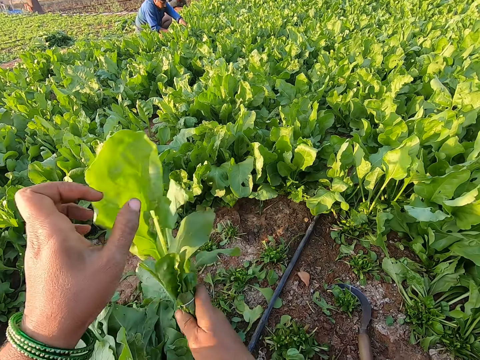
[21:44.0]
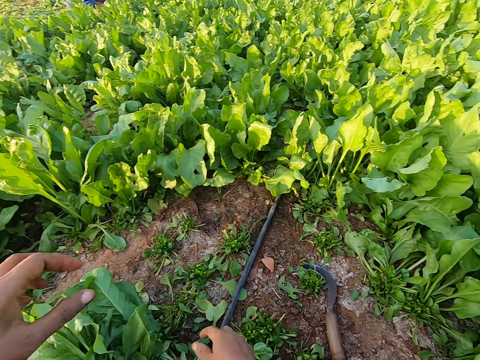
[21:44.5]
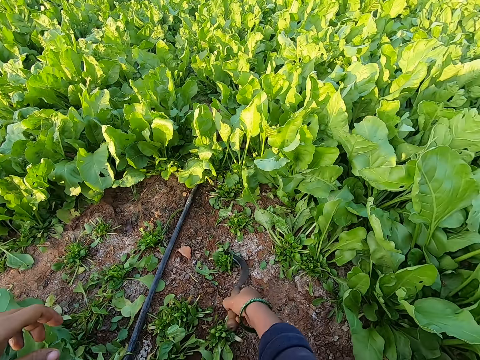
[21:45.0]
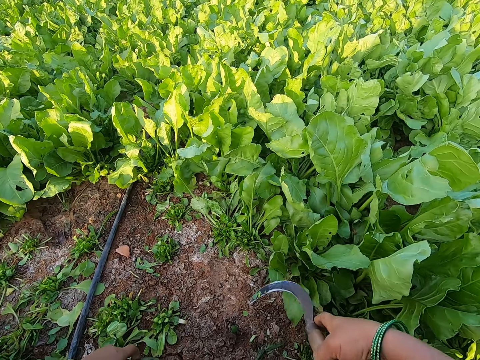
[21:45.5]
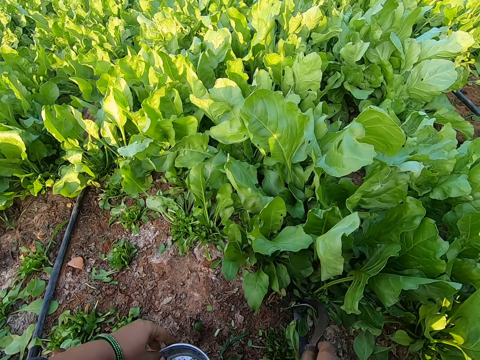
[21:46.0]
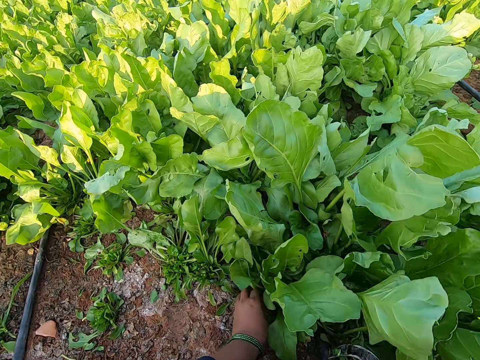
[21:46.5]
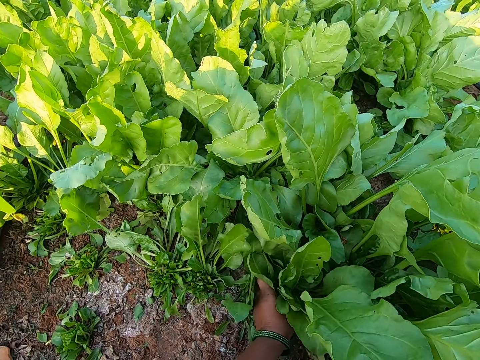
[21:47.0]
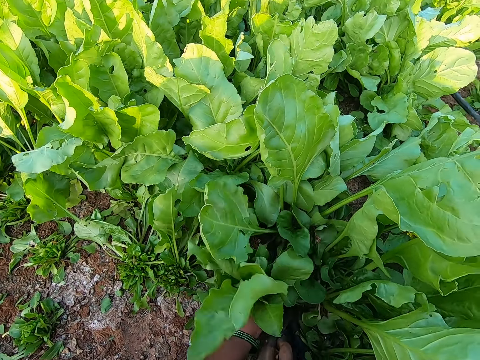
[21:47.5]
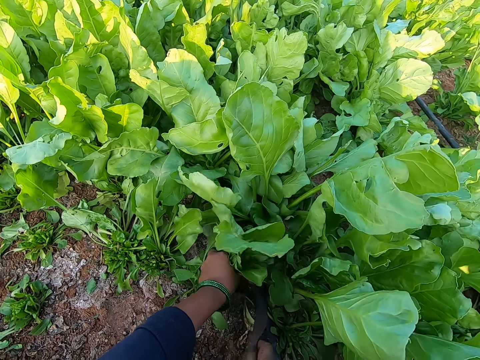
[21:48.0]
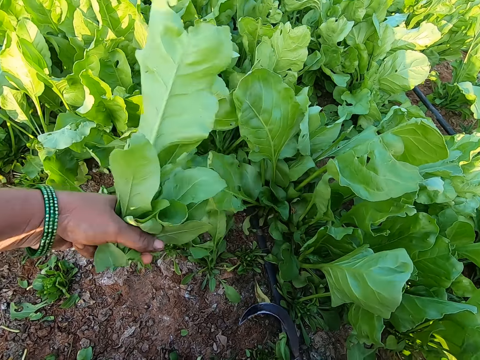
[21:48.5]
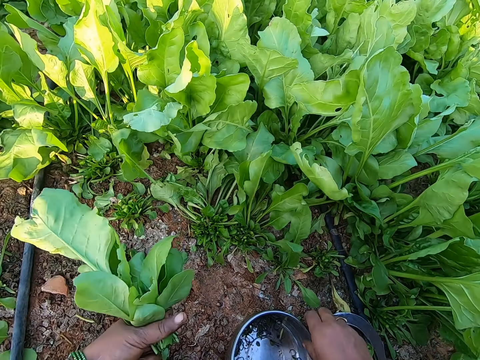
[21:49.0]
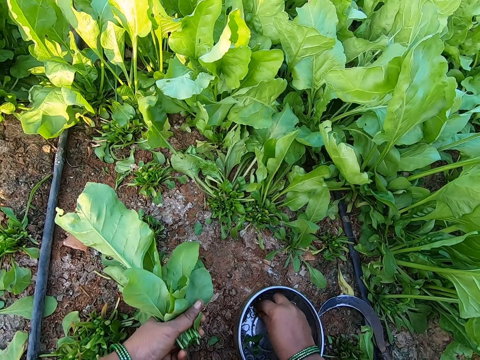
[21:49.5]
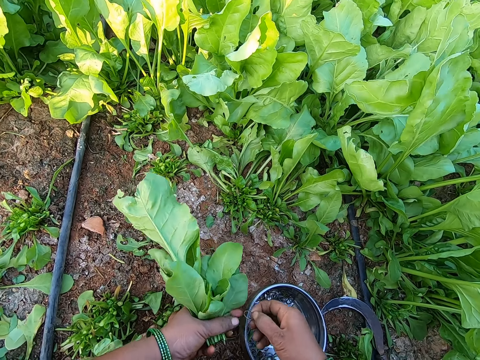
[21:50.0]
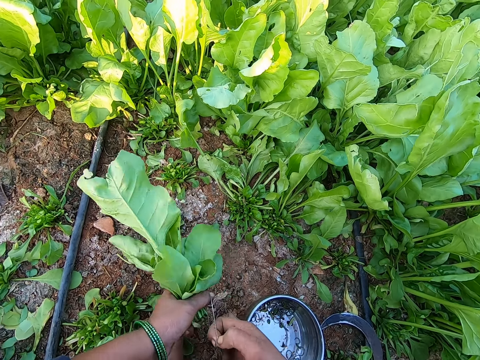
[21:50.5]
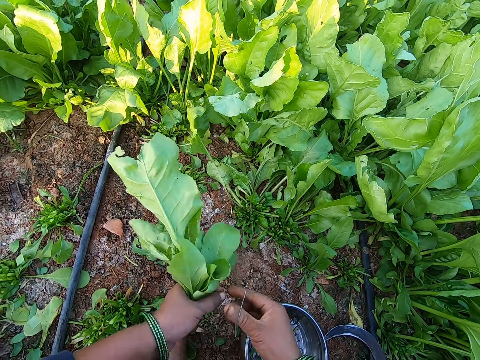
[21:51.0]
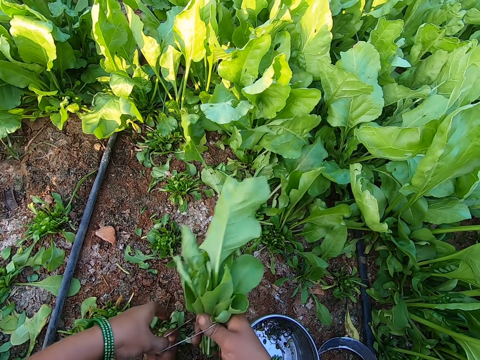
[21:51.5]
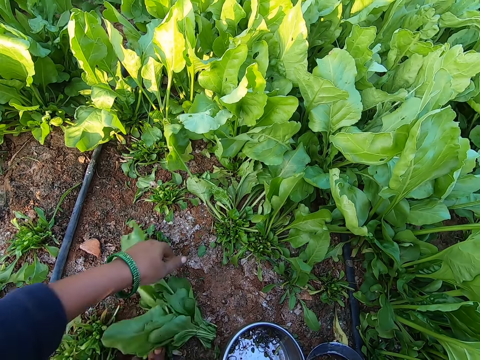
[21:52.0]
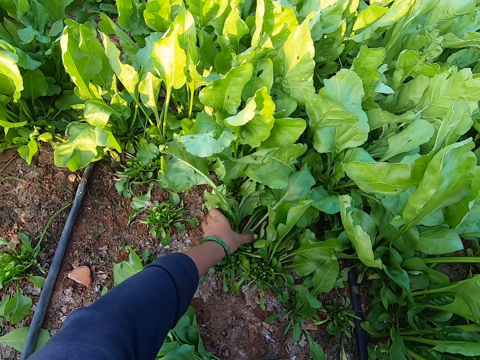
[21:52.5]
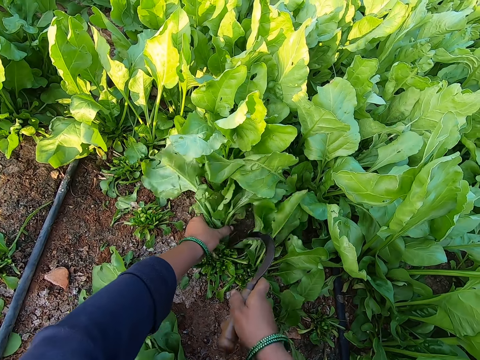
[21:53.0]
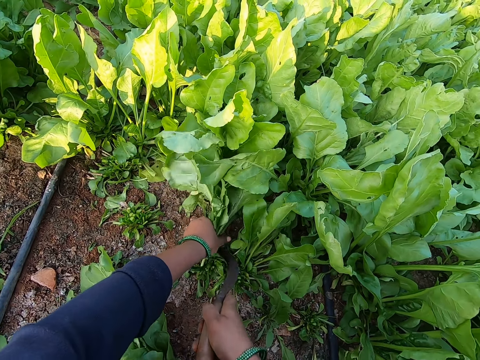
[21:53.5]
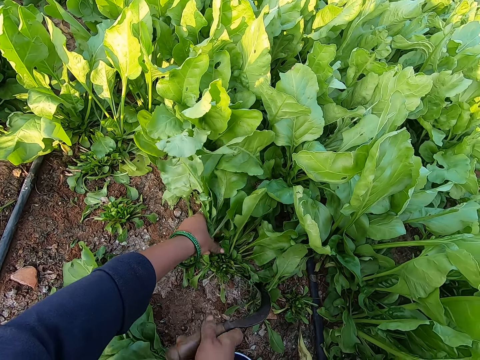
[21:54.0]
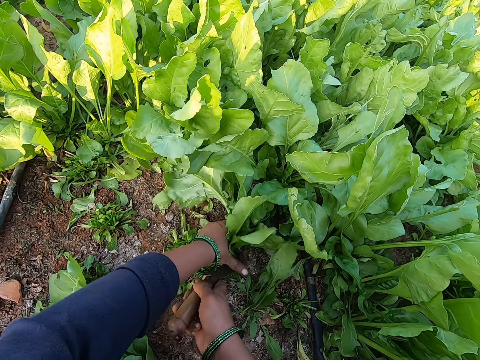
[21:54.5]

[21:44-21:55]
The camera wearer drops the spinach in her right hand on the pile of spinach on the ground. She picks the sickle from the ground with her right hand. She holds some spinach on the ground with her left hand. She cuts the spinach in her left hand with the sickle in her right hand. She drops the sickle in her right hand on the ground. She takes a rubber band from the bowl on the ground with her right hand. She holds the rubber band with both hands. She expands the rubber band in her hands with her right hand. She takes the spinach from her left hand with her right hand. She binds the spinach in her right hand with the rubber band with both hands. She drops the spinach in her right hand on the ground. She holds some spinach on the ground with her left hand. She cuts the spinach in her left hand with the sickle in her right hand. She holds some spinach on the ground with her left hand.

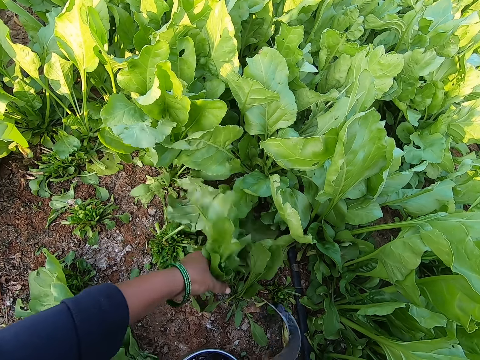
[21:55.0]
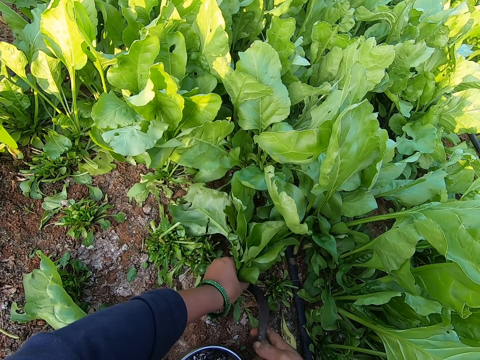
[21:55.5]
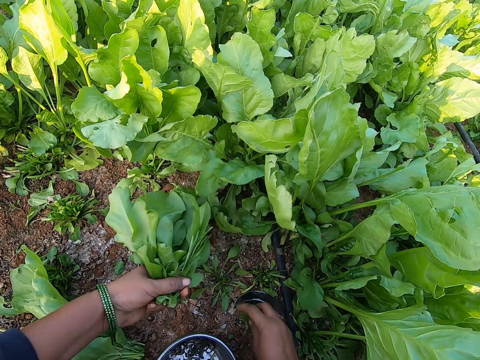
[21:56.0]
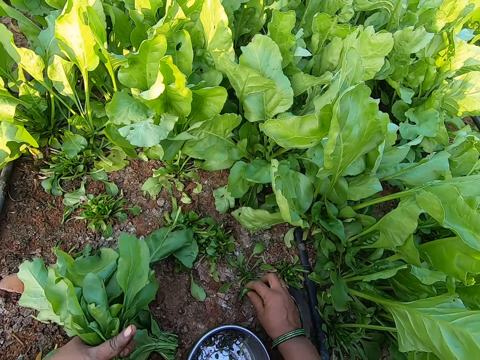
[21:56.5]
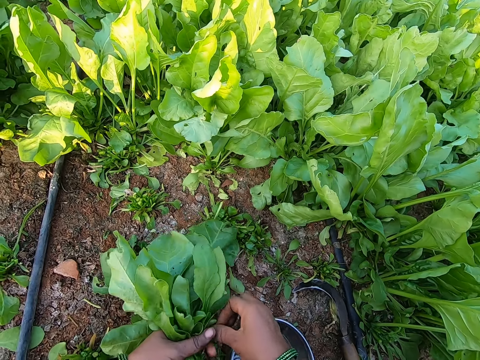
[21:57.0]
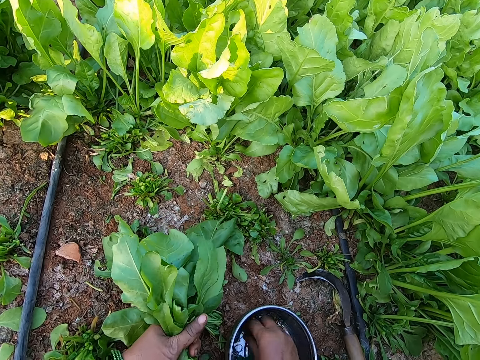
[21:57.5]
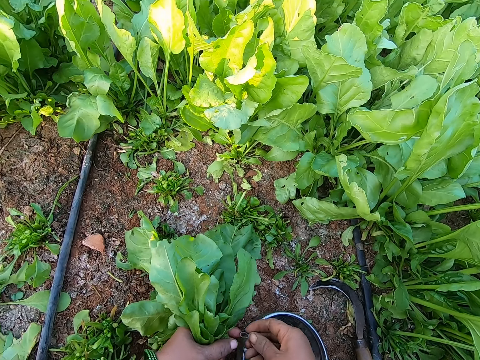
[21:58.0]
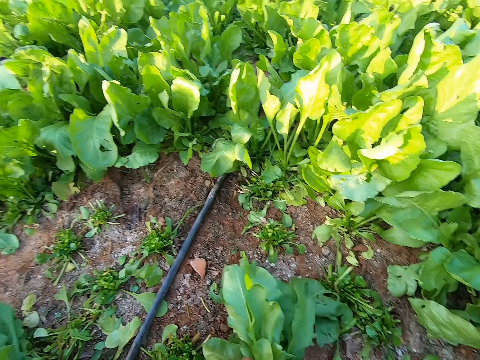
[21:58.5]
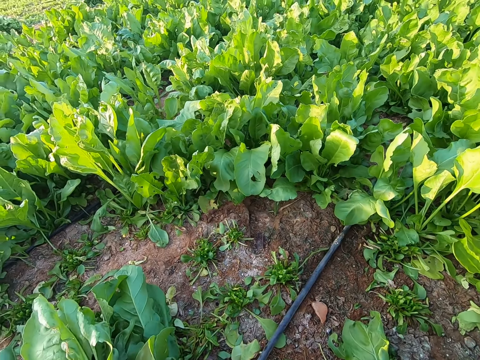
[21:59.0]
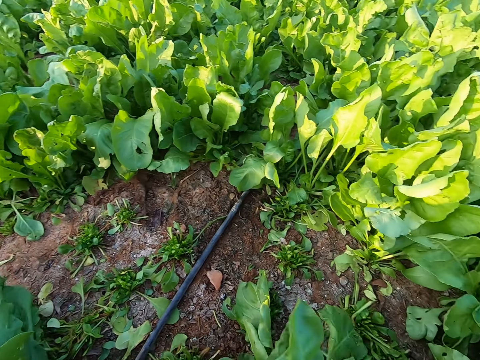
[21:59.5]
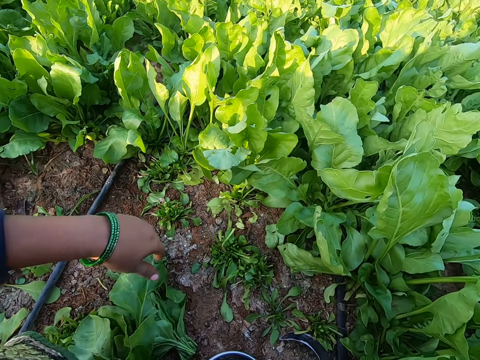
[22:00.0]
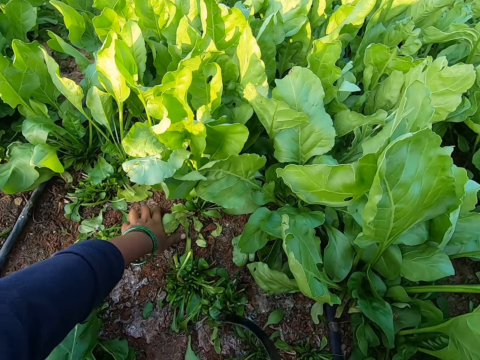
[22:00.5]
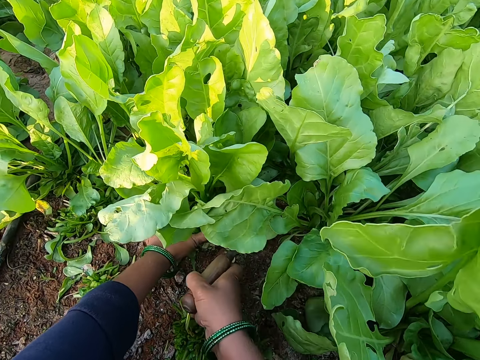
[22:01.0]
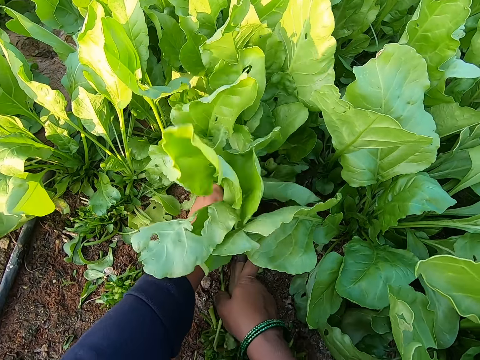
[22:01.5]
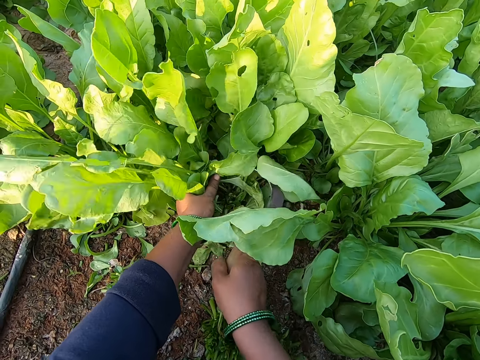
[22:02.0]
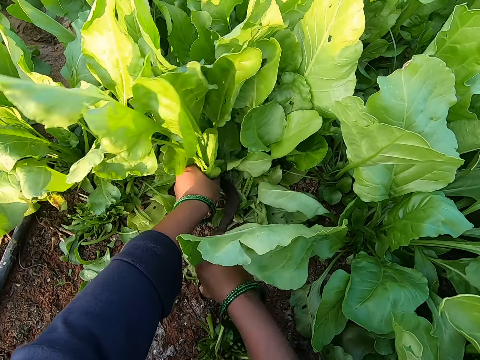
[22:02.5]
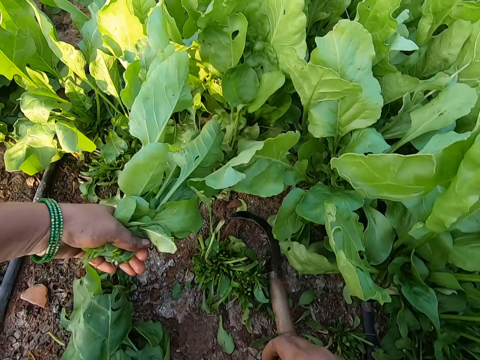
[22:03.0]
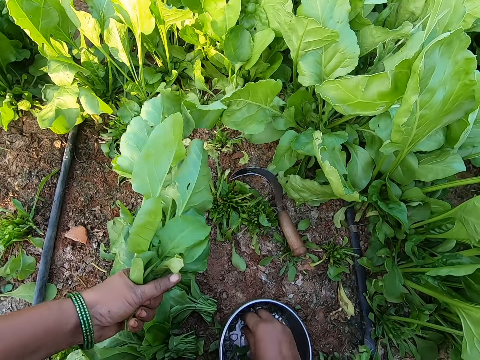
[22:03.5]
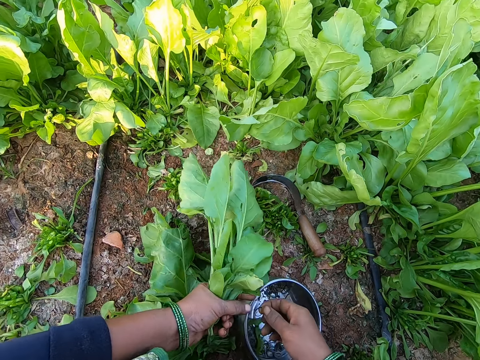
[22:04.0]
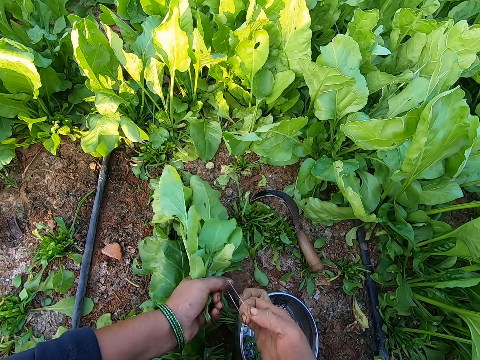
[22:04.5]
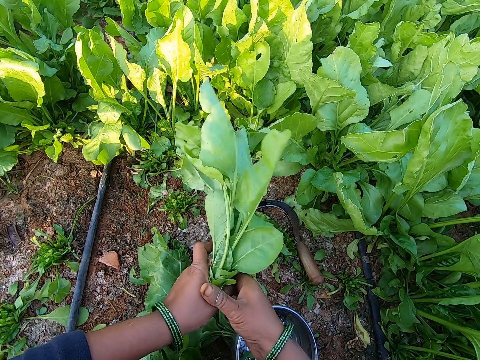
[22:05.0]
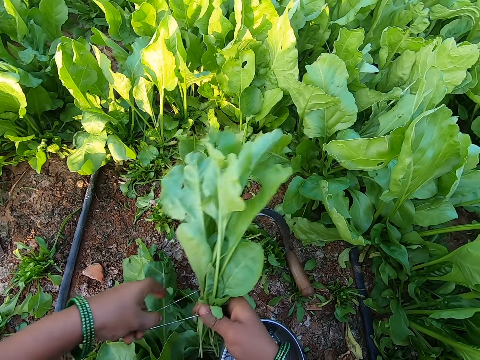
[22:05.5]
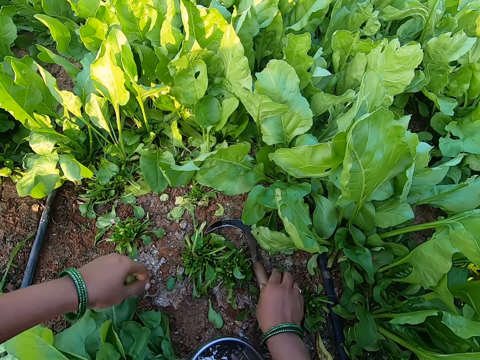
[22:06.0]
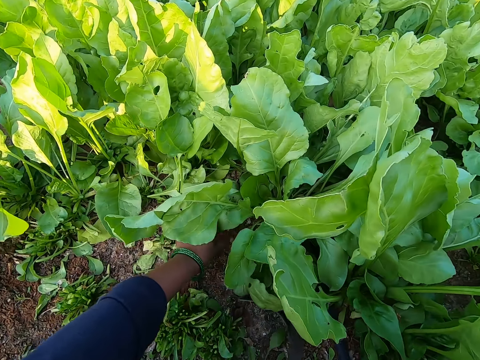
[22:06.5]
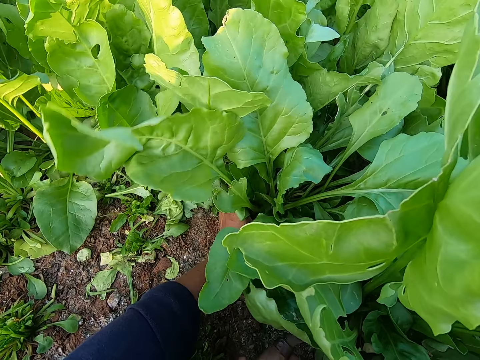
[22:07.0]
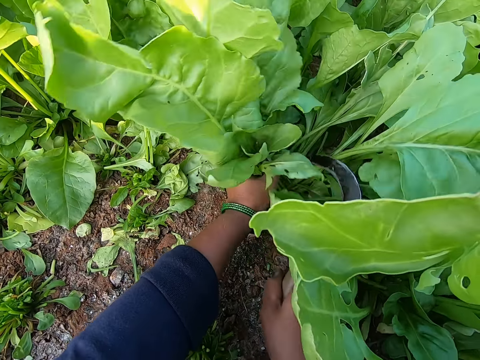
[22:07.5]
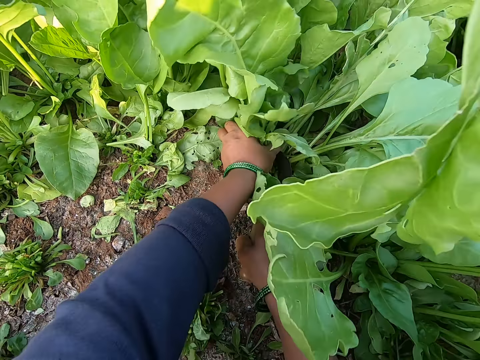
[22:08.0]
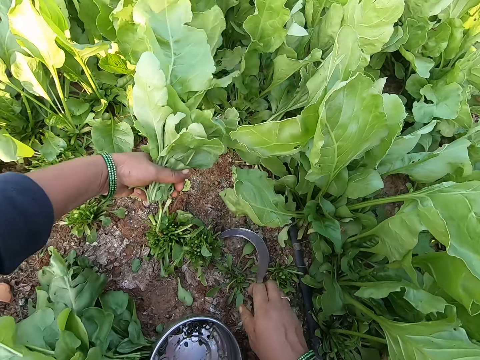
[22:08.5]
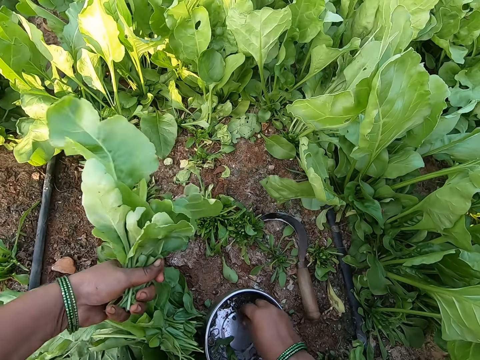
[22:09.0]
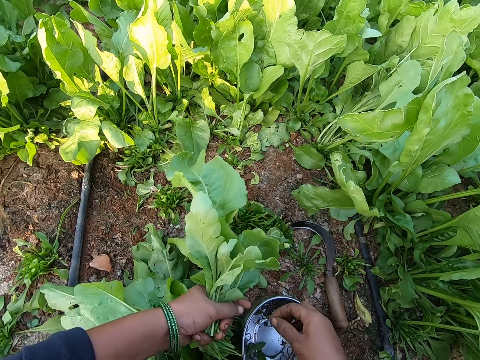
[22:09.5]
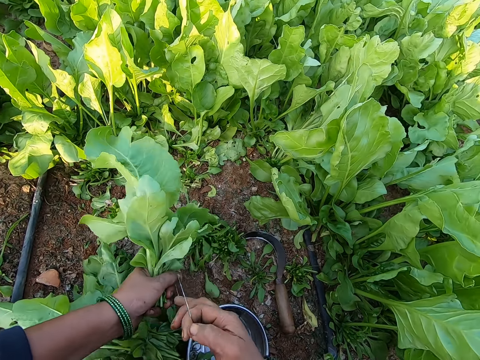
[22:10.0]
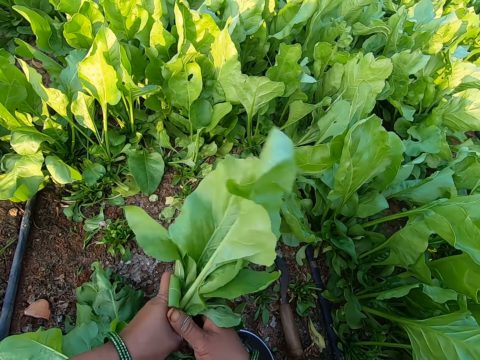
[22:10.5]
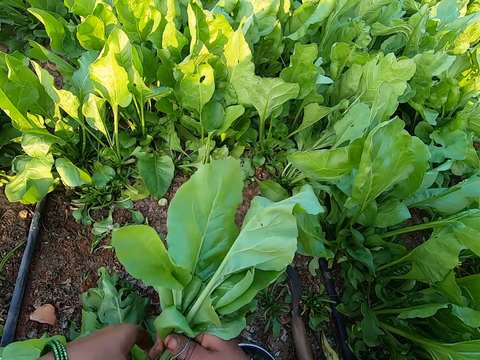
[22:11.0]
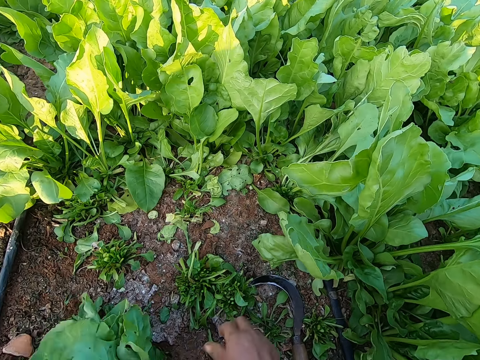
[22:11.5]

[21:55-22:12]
The camera wearer cuts the spinach in her left hand with the sickle in her right hand. She holds some spinach on the ground with her left hand. She cuts the spinach in her left hand with the sickle in her right hand. She drops the sickle in her right hand on the ground. She takes a rubber band from the bowl on the ground with her right hand. She holds the rubber band with both hands. She ties the spinach with the rubber band. She drops the spinach on the ground. She holds some spinach on the ground with her left hand. She cuts the spinach in her left hand with the sickle in her right hand. She cuts the spinach with the sickle again. She drops the sickle in her right hand on the ground. She takes a rubber band from the bowl on the ground with her right hand. She holds the rubber band with both hands. She expands the rubber band in her hands with her right hand. She takes the spinach from her left hand with her right hand. She binds the spinach in her right hand with the rubber band with both hands. She drops the spinach in her right hand on the pile of spinach on the ground. She picks the sickle from the ground with her right hand. She holds some spinach on the ground with her left hand. She cuts the spinach in her left hand with the sickle in her right hand. She drops the sickle in her right hand on the ground. She takes a rubber band from the bowl on the ground with her right hand. She holds the rubber band with both hands. She expands the rubber band in her hands with her right hand. She takes the spinach from her left hand with her right hand. She binds the spinach in her right hand with the rubber band with both hands. She drops the spinach in her right hand on the pile of spinach on the ground.
